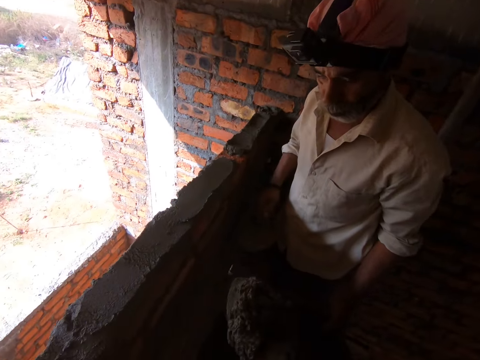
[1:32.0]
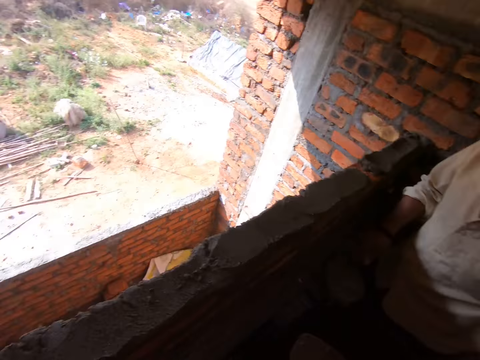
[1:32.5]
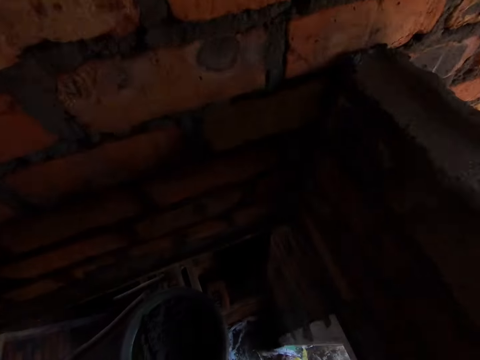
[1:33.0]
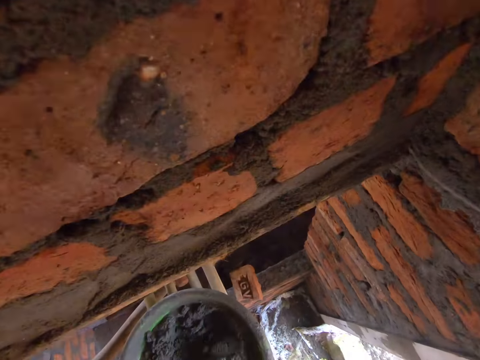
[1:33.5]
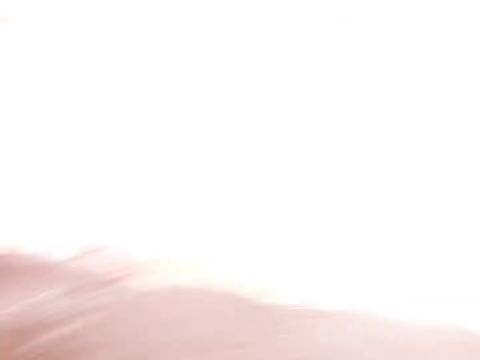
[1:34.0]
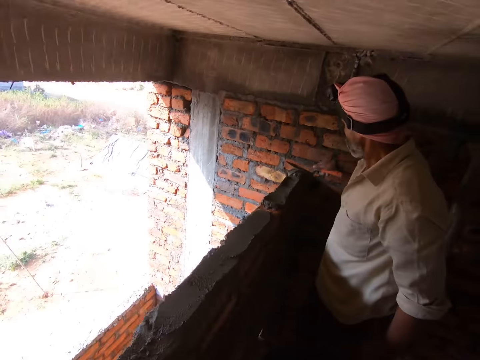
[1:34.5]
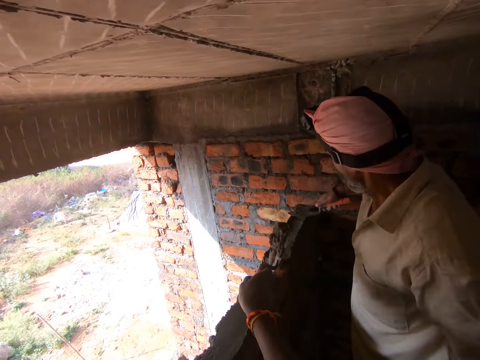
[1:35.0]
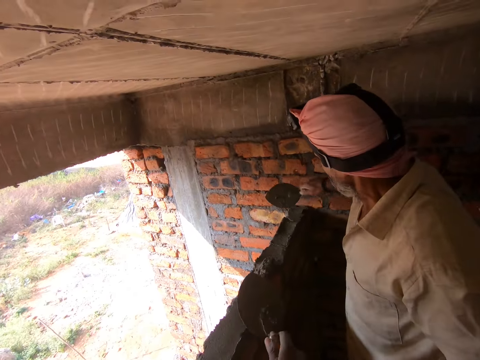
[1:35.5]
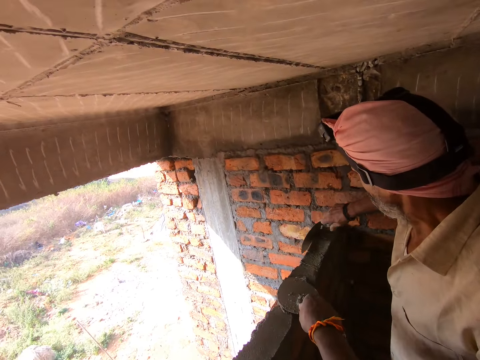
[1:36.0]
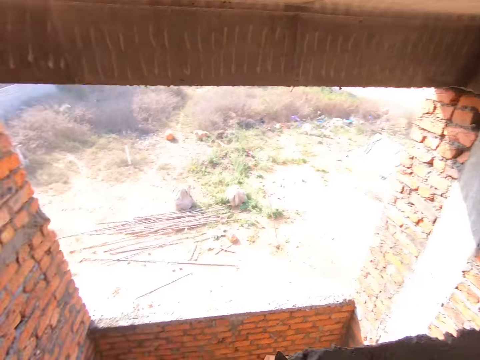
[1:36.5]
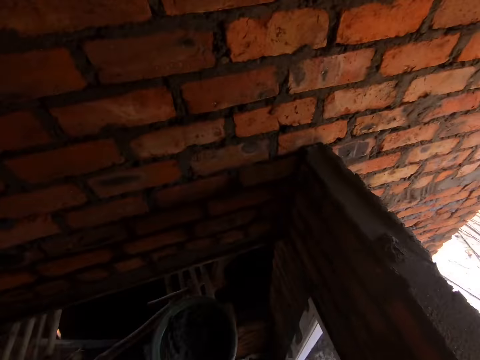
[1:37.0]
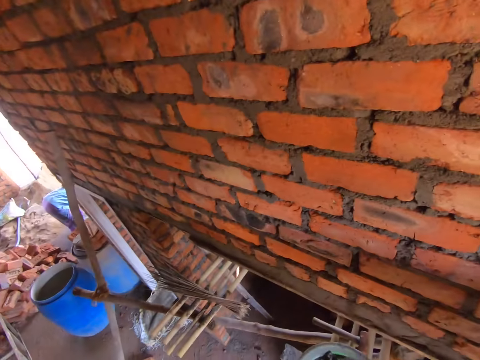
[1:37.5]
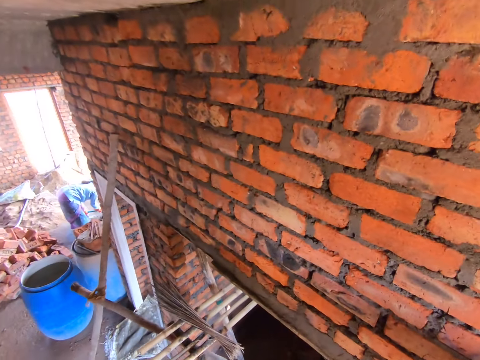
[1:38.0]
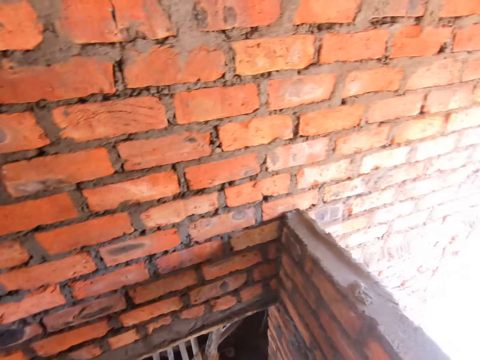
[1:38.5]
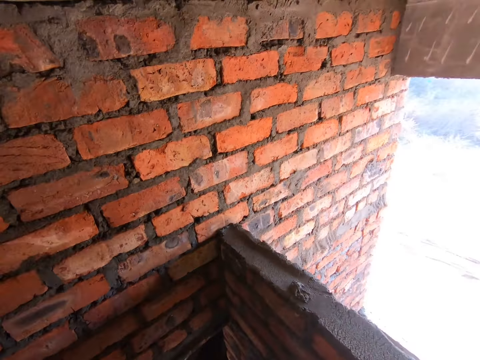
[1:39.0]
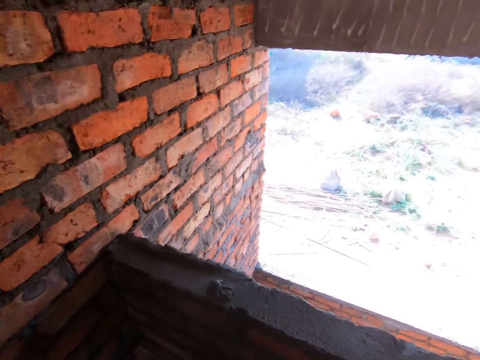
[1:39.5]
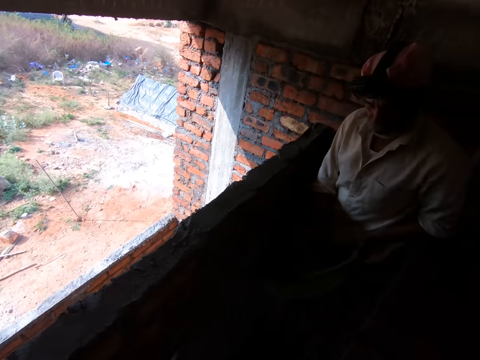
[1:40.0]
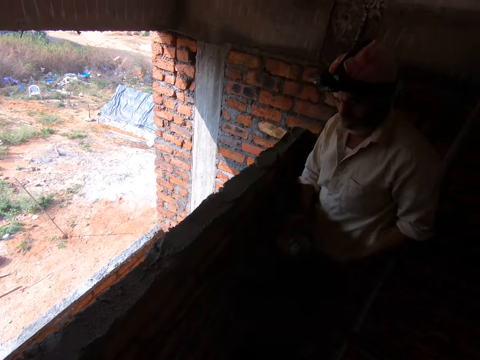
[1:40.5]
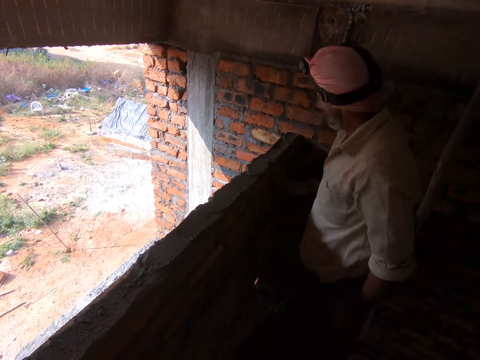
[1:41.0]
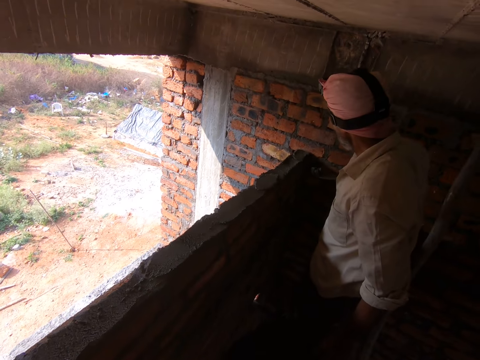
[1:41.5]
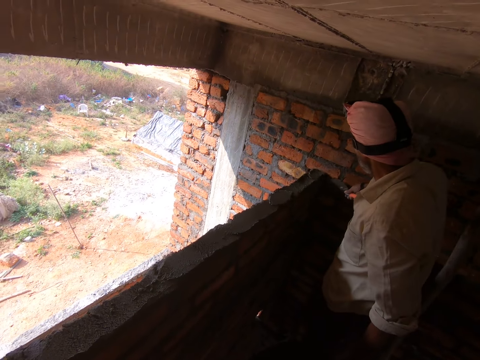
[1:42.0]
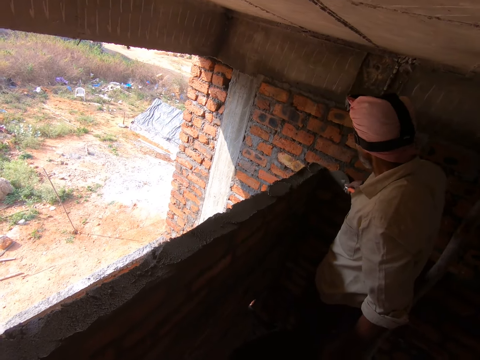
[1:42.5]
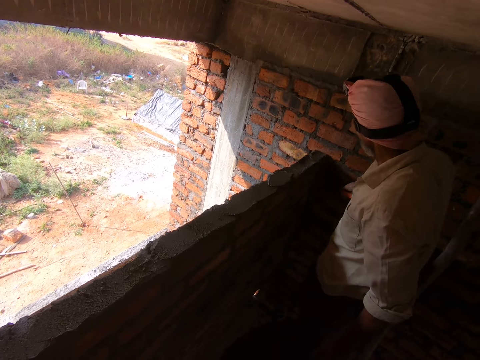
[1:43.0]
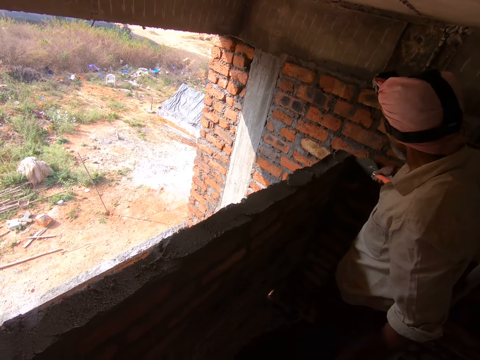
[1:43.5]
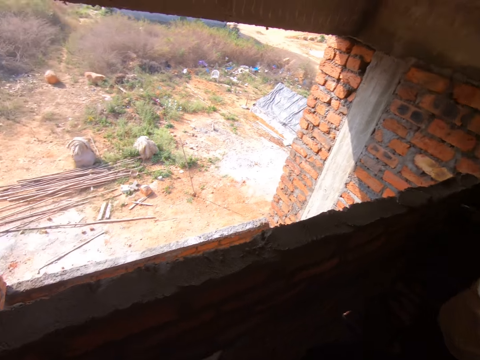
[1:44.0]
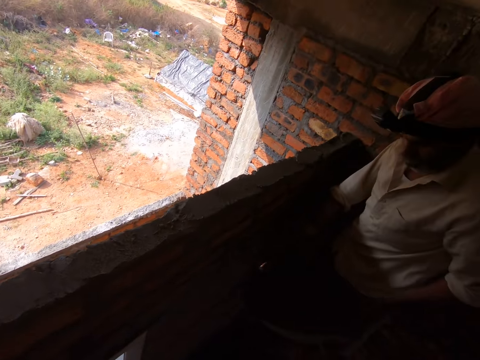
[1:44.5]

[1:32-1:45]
The camera wearer pours the mortar on the head pan. They pass the mortar to a man. They scoop the mortar. The man spreads the mortar on the wall. The camera wearer pours the mortar on the wall. They put the mortar on the bricks. They spread the mortar on the bricks. They stare at the wall. They stare at the man. The man stares at the wall. The man applies the mortar on the wall with a trowel. The man smears the mortar on the wall.

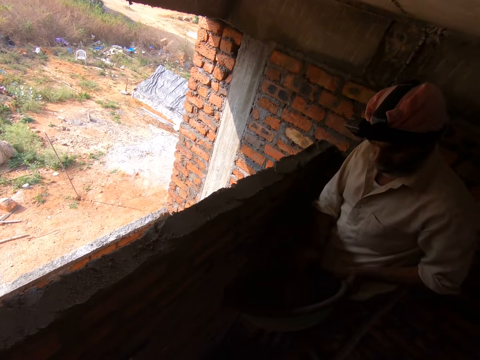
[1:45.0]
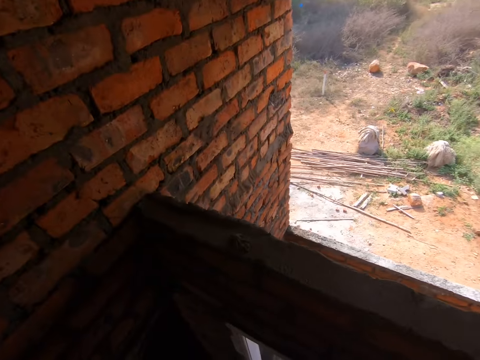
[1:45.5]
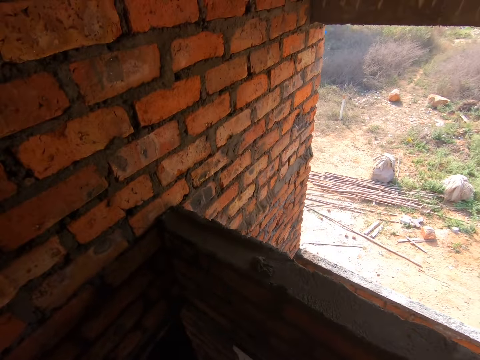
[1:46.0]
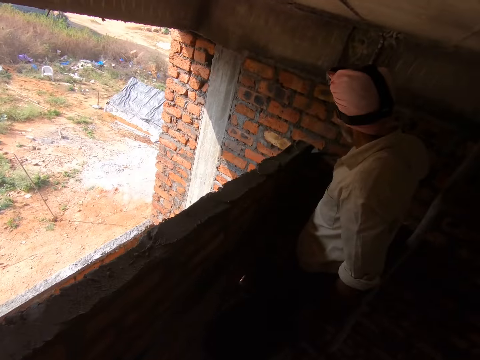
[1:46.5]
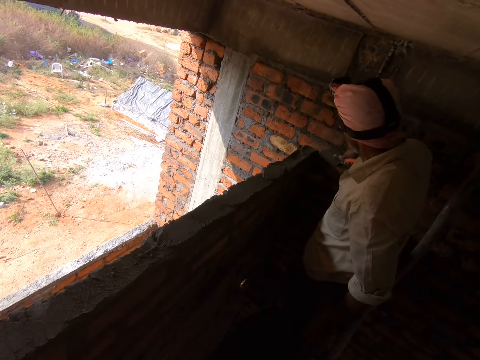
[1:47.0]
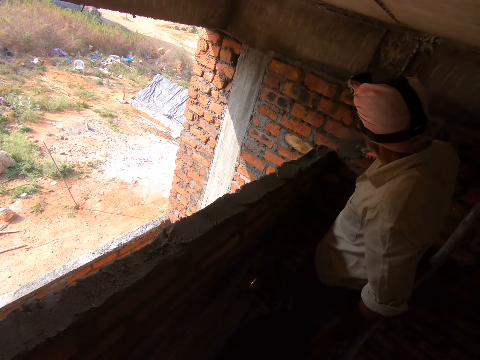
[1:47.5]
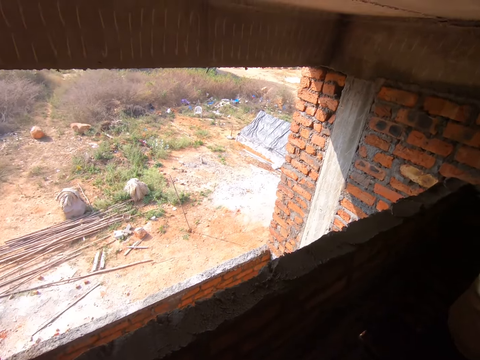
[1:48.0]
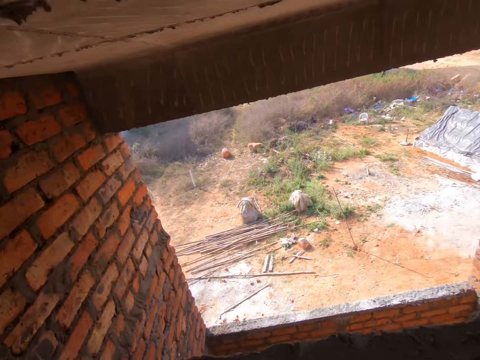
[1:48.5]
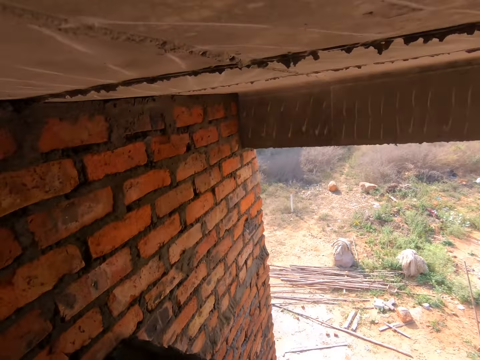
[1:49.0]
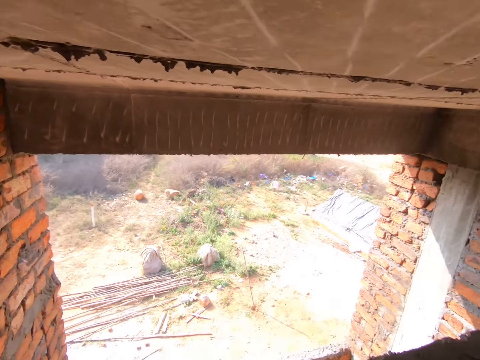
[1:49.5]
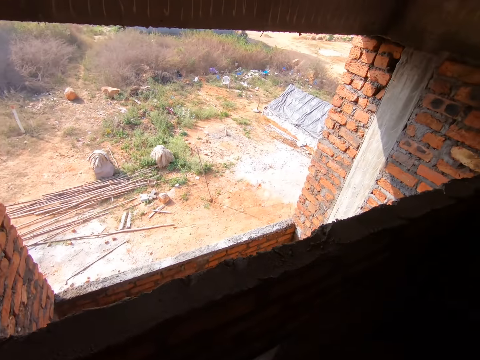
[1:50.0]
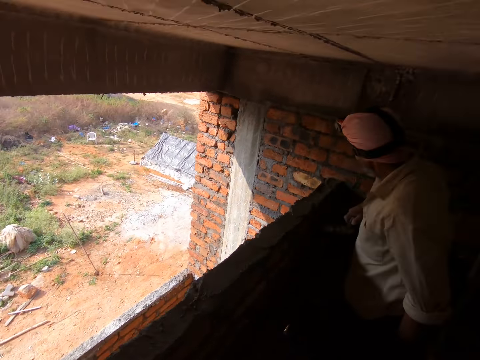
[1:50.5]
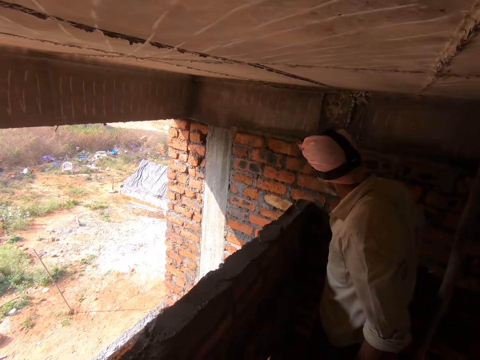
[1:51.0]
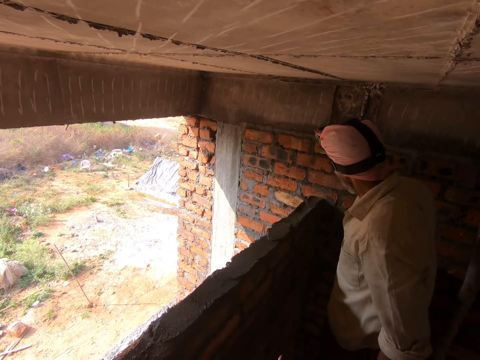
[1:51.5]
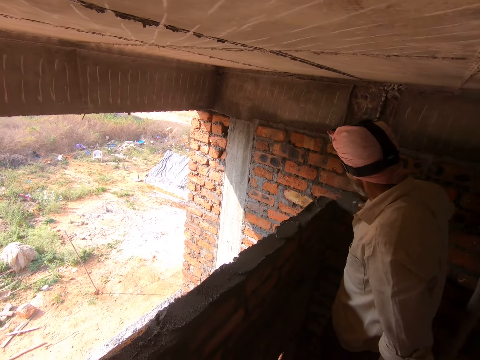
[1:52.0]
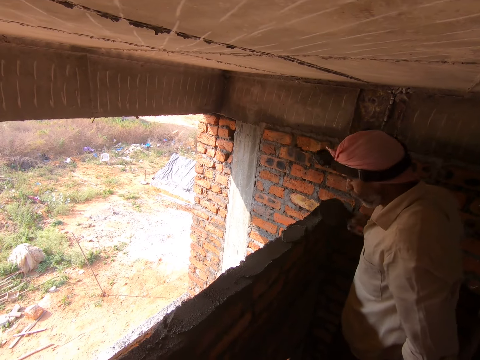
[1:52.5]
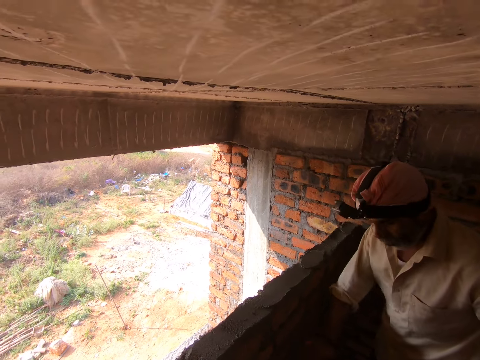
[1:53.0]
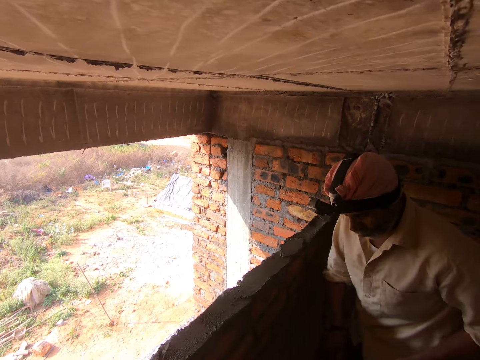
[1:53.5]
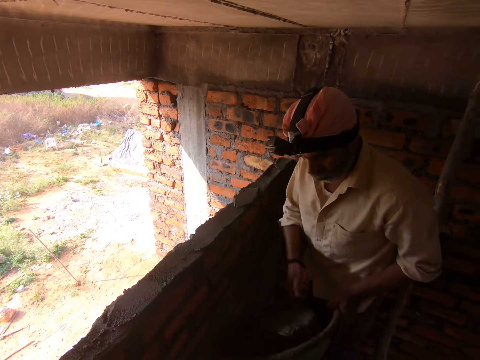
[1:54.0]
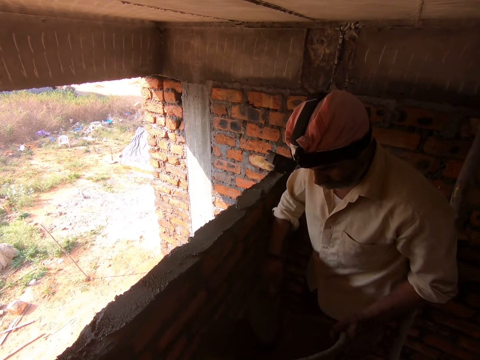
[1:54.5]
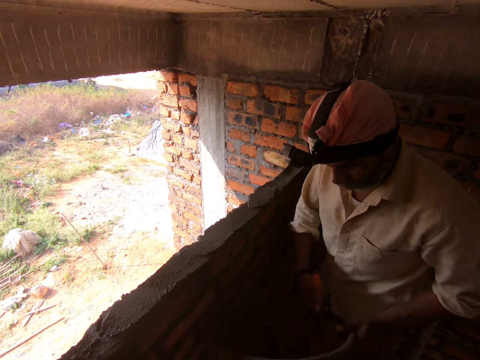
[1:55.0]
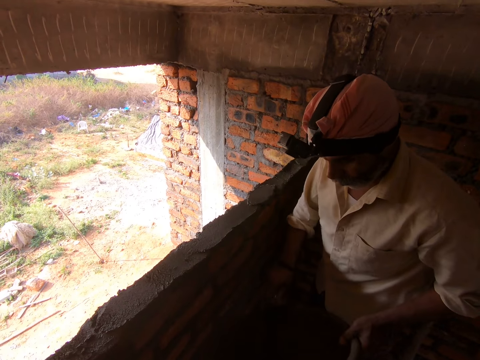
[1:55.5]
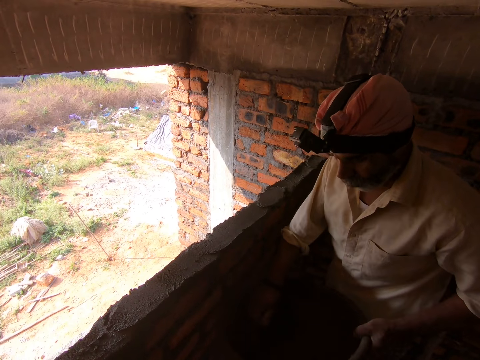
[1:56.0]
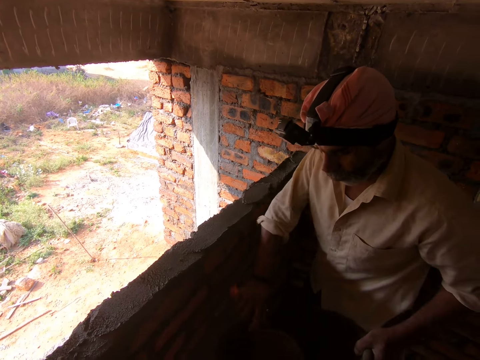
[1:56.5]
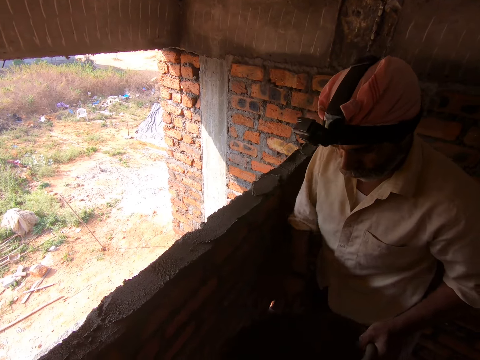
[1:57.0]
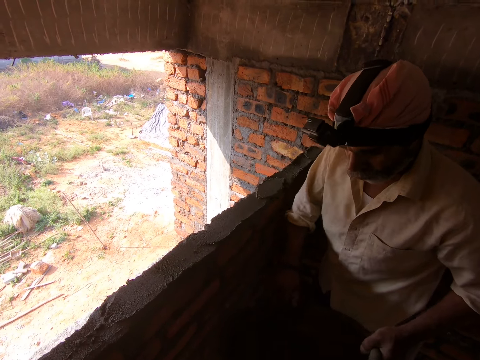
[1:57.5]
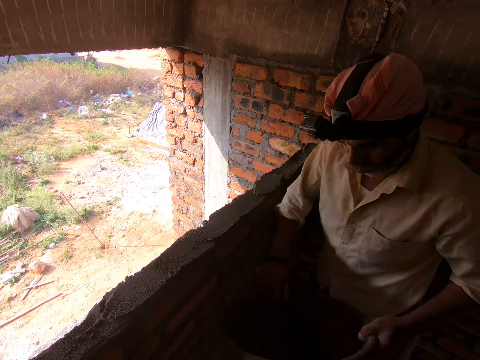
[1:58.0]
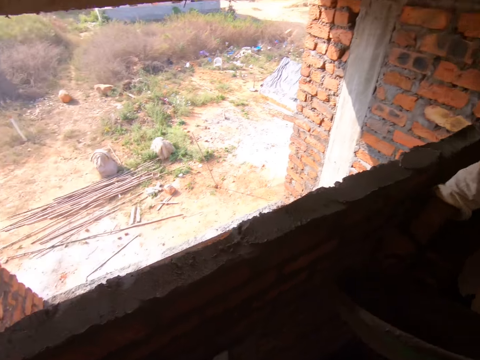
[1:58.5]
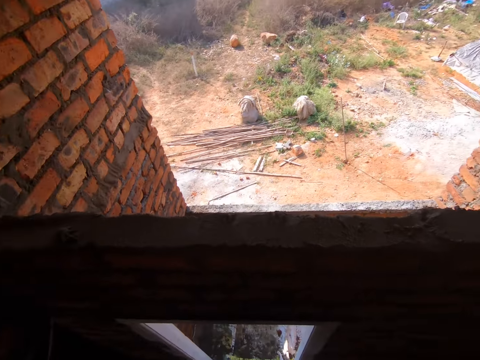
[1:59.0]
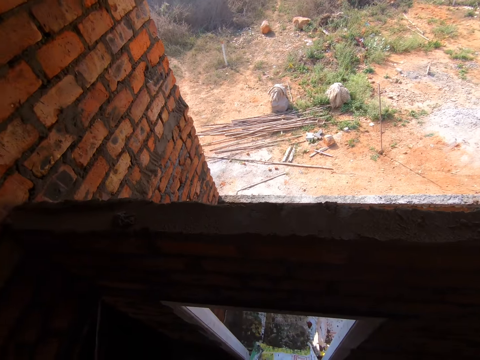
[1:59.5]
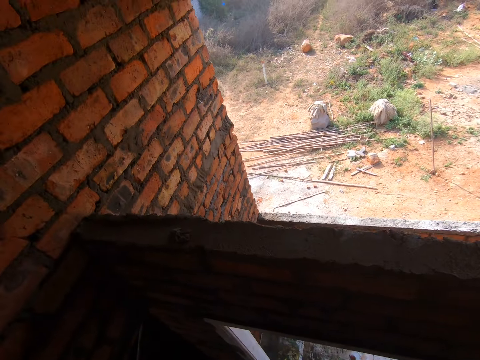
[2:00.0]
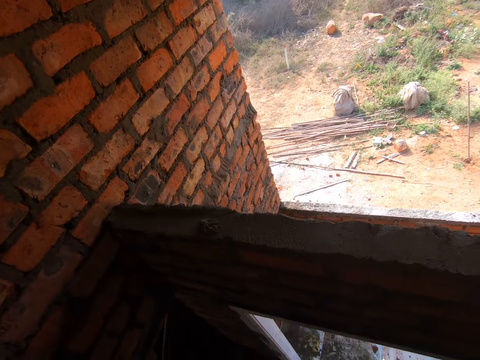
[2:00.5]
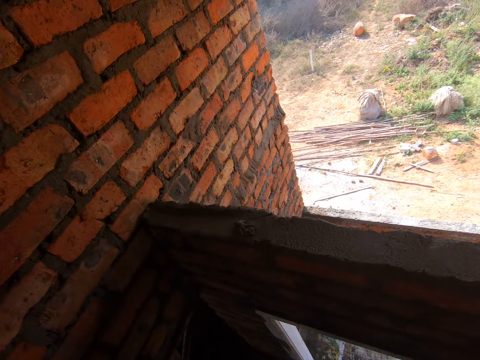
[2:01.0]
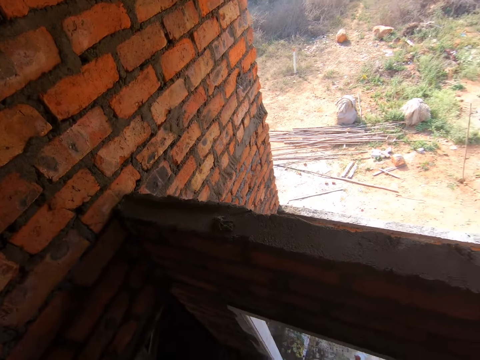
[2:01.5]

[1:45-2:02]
A man scoops the mortar with a trowel. The camera wearer stares at the wall. The man applies the mortar on the wall with the trowel. The camera wearer stares at the man. They stare at the wall. They stare at the man. The man scoops the mortar with the trowel. The camera wearer stares around. They stare at the wall.
